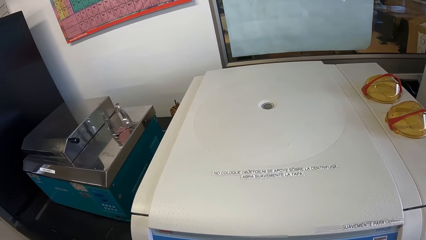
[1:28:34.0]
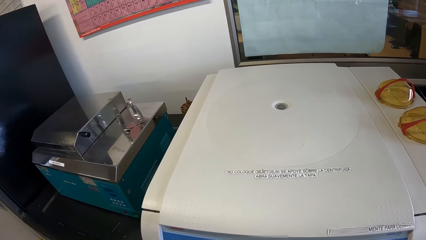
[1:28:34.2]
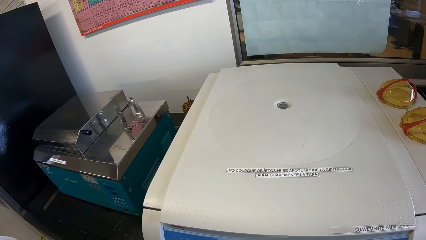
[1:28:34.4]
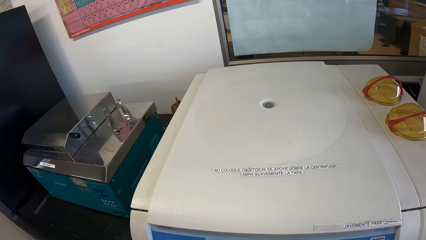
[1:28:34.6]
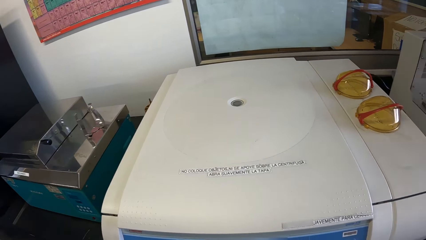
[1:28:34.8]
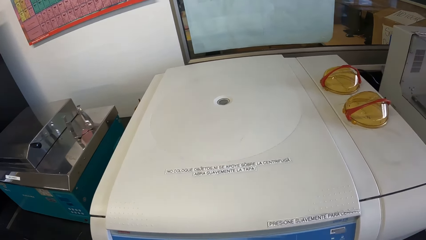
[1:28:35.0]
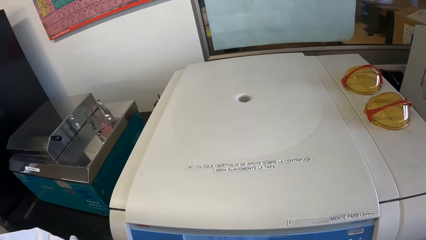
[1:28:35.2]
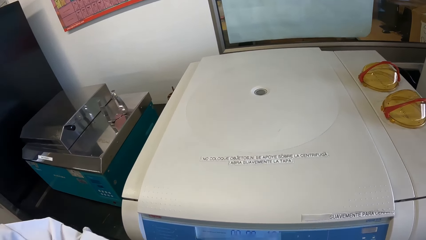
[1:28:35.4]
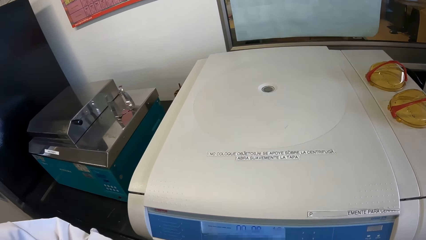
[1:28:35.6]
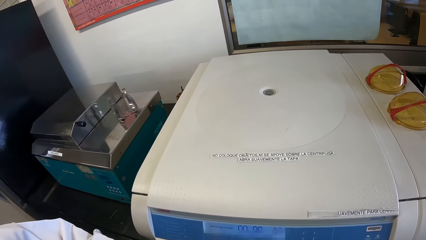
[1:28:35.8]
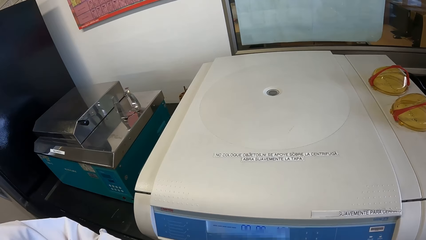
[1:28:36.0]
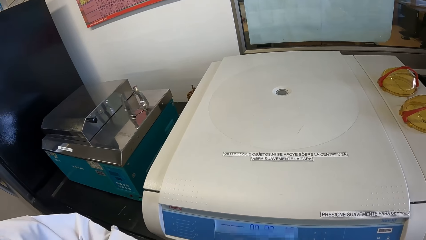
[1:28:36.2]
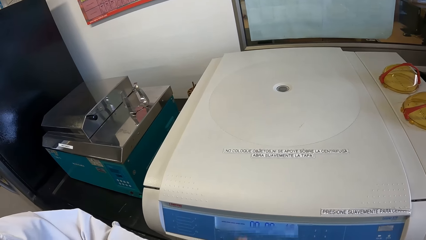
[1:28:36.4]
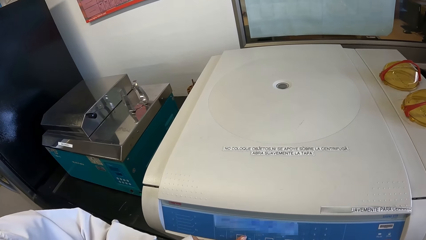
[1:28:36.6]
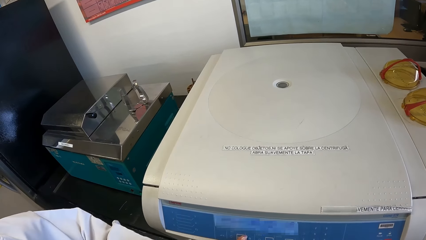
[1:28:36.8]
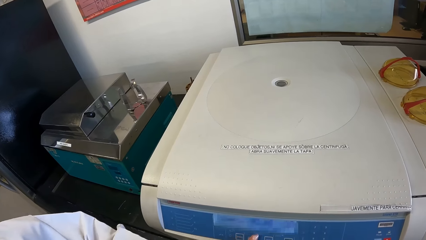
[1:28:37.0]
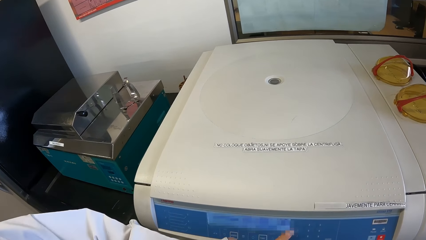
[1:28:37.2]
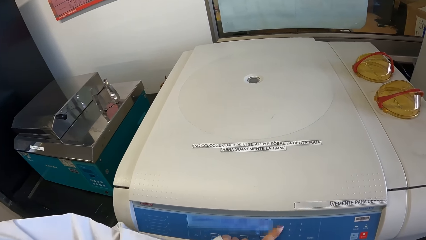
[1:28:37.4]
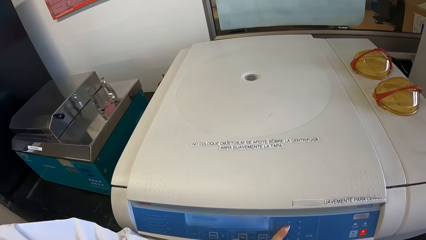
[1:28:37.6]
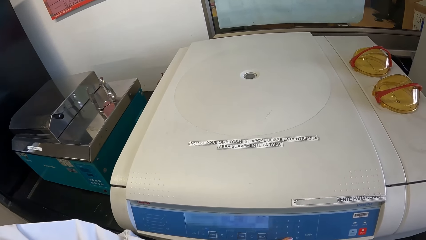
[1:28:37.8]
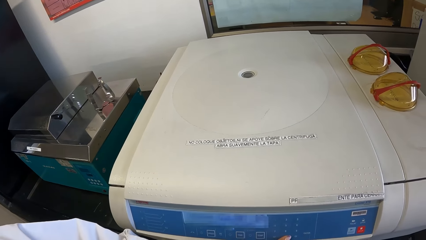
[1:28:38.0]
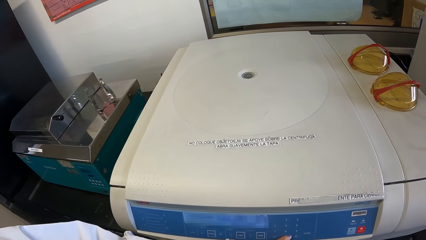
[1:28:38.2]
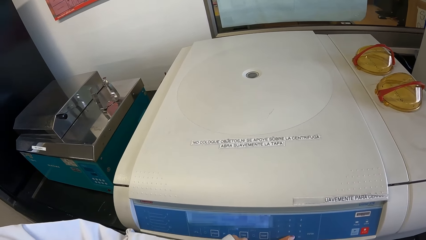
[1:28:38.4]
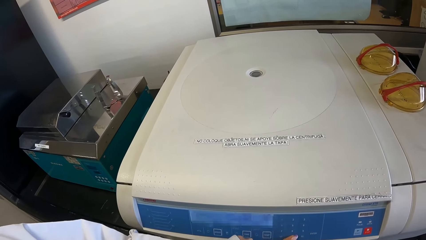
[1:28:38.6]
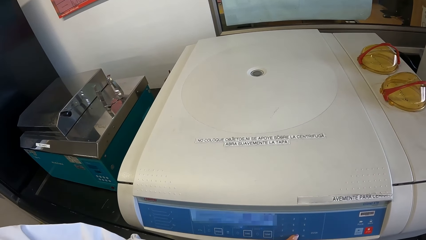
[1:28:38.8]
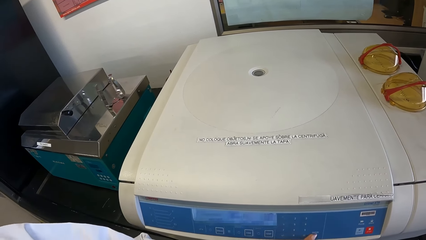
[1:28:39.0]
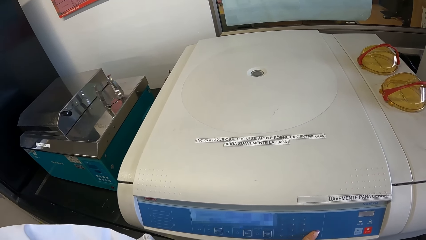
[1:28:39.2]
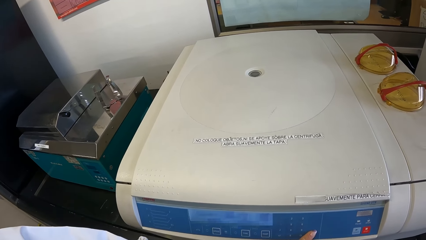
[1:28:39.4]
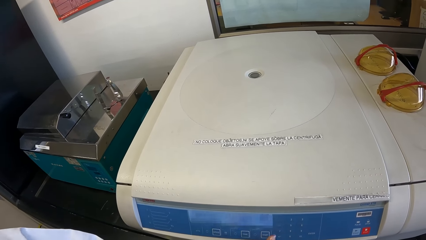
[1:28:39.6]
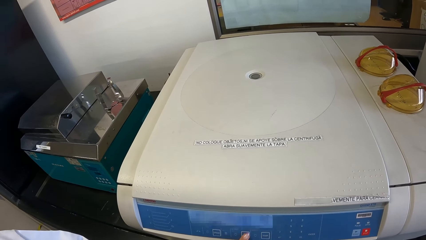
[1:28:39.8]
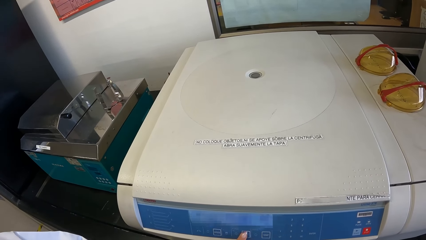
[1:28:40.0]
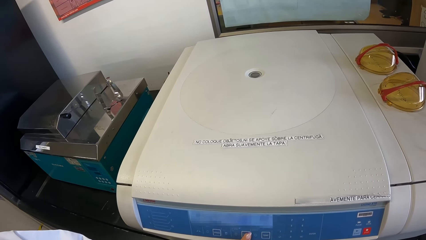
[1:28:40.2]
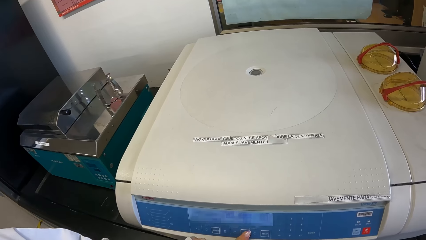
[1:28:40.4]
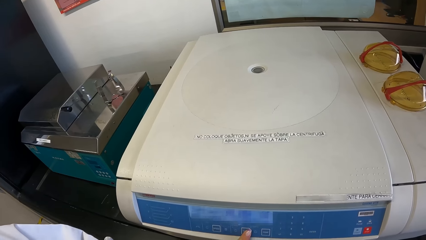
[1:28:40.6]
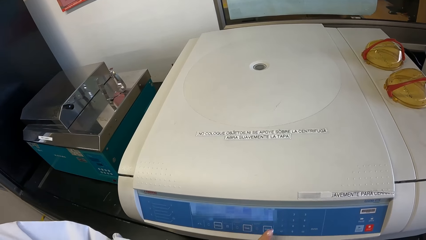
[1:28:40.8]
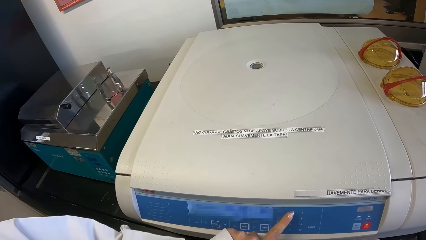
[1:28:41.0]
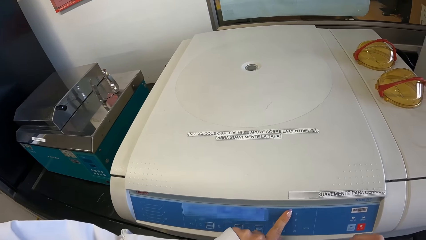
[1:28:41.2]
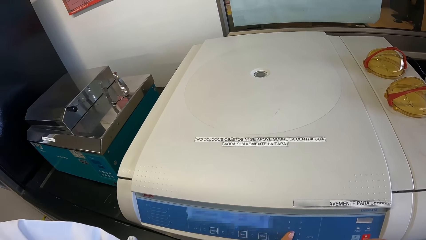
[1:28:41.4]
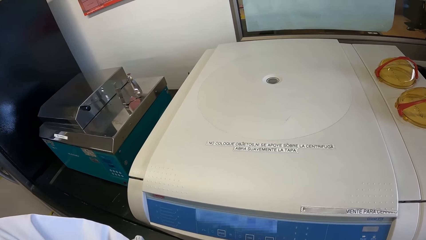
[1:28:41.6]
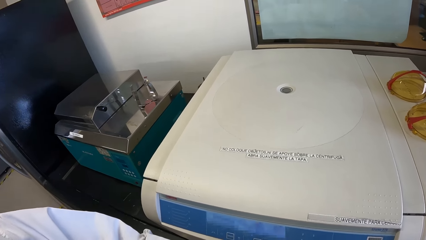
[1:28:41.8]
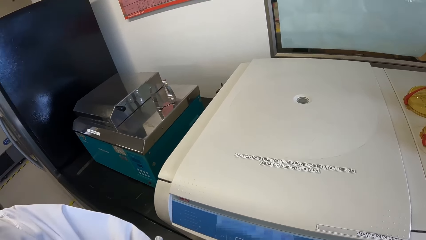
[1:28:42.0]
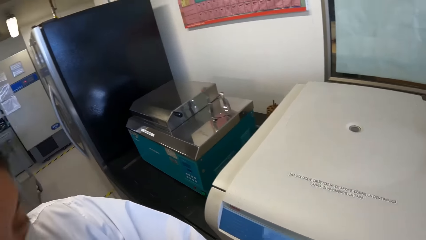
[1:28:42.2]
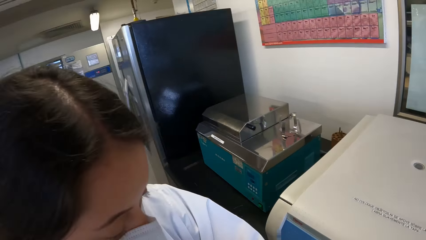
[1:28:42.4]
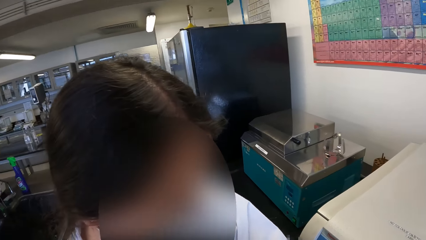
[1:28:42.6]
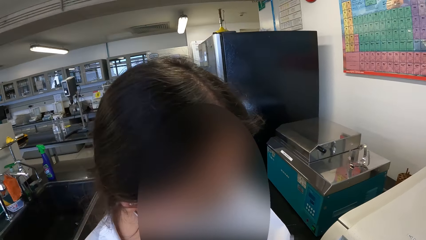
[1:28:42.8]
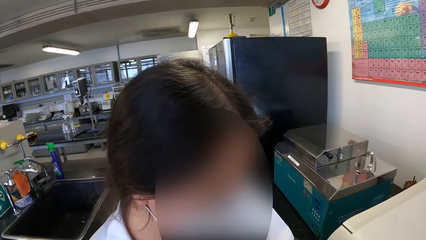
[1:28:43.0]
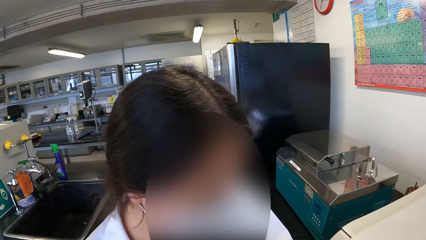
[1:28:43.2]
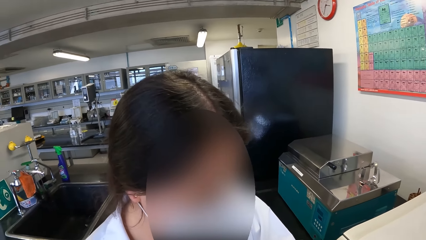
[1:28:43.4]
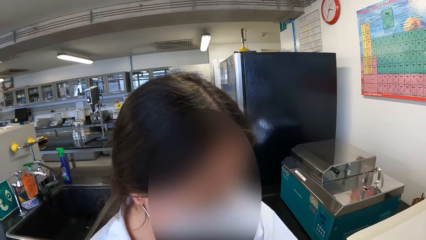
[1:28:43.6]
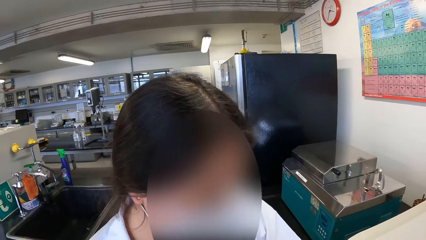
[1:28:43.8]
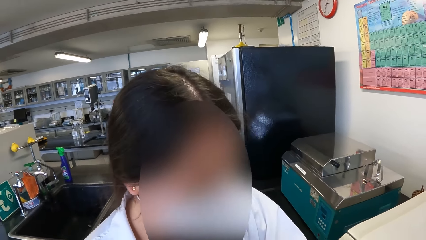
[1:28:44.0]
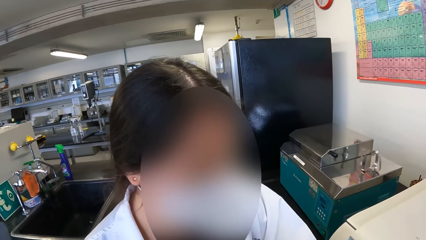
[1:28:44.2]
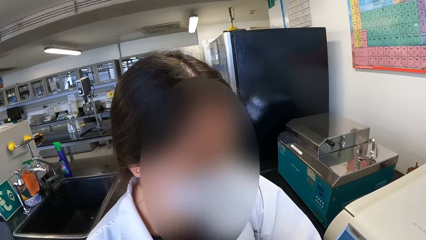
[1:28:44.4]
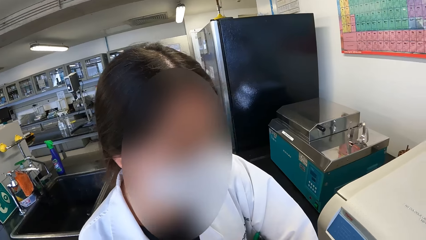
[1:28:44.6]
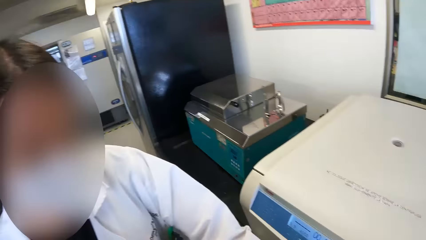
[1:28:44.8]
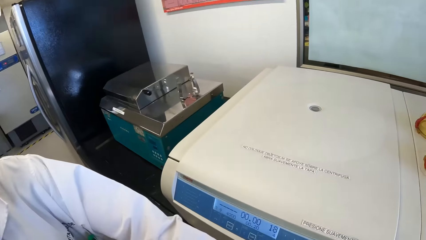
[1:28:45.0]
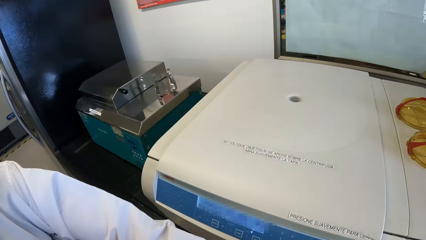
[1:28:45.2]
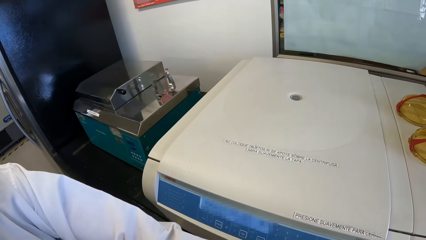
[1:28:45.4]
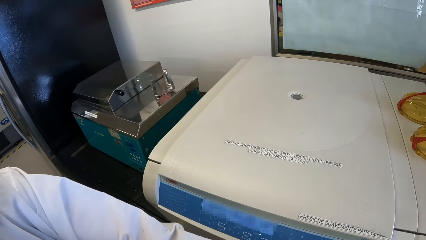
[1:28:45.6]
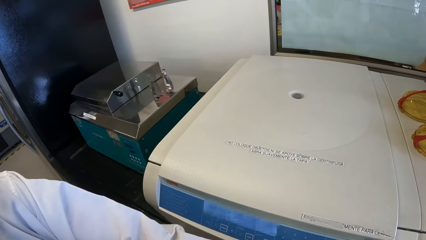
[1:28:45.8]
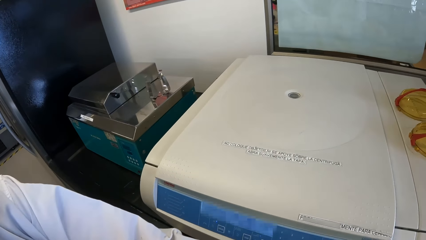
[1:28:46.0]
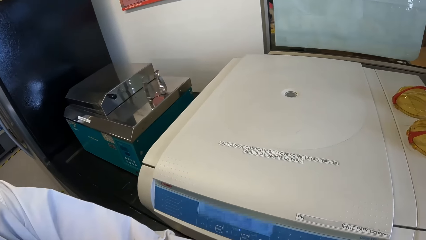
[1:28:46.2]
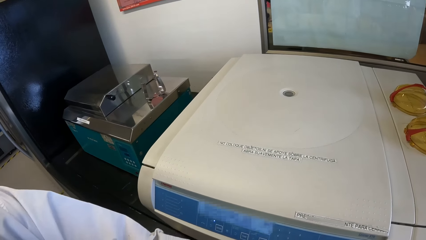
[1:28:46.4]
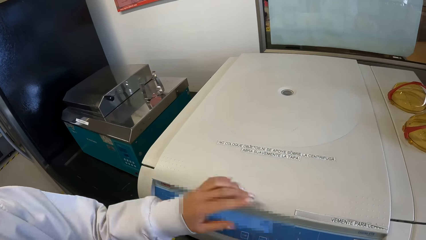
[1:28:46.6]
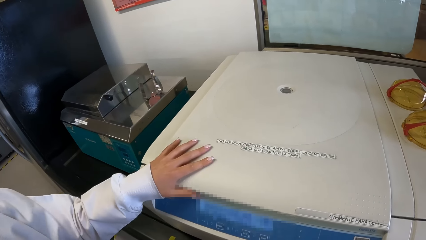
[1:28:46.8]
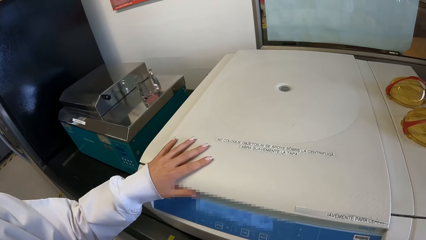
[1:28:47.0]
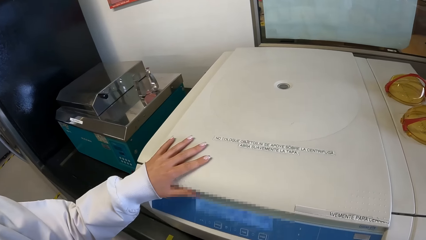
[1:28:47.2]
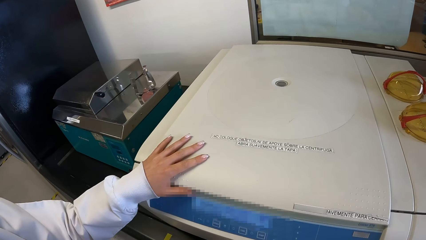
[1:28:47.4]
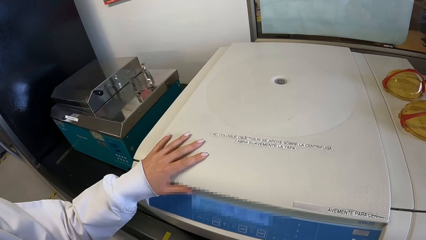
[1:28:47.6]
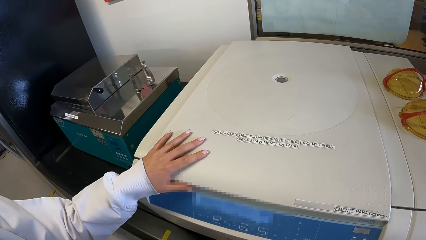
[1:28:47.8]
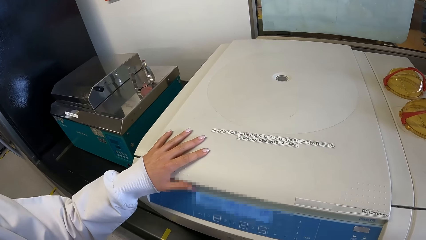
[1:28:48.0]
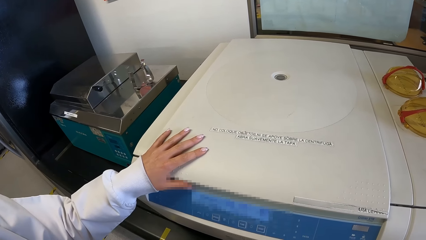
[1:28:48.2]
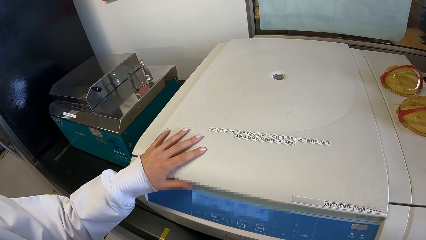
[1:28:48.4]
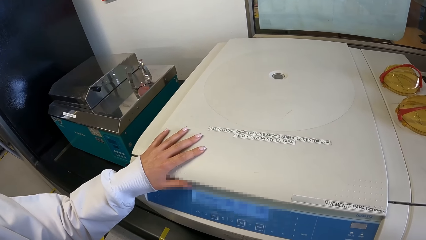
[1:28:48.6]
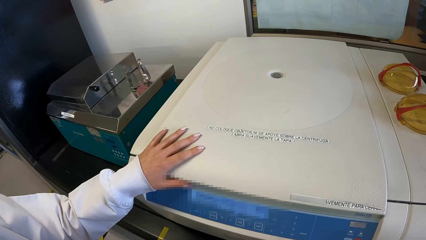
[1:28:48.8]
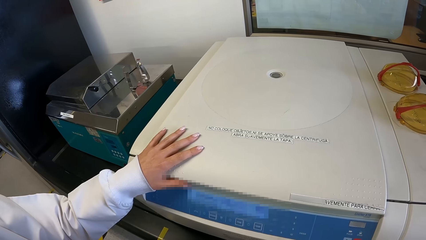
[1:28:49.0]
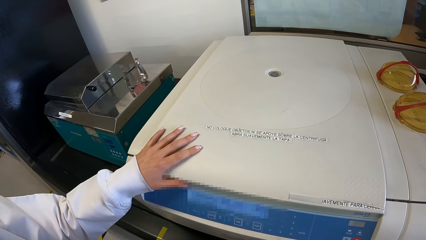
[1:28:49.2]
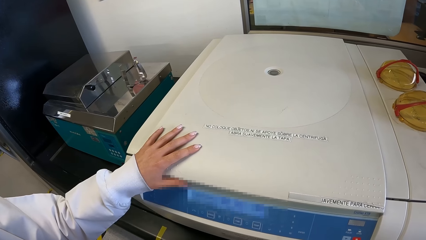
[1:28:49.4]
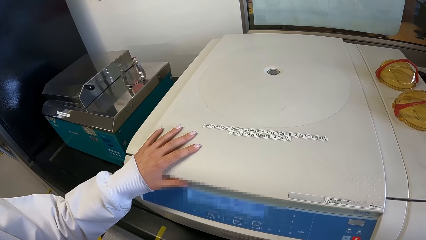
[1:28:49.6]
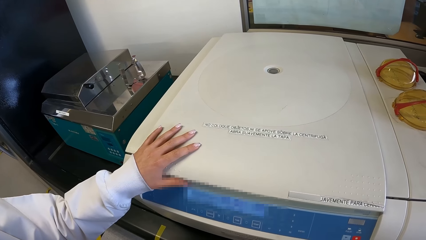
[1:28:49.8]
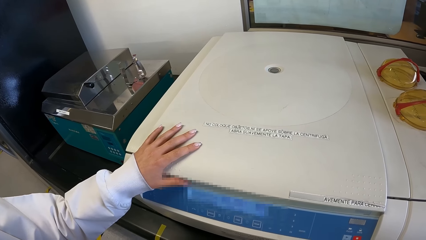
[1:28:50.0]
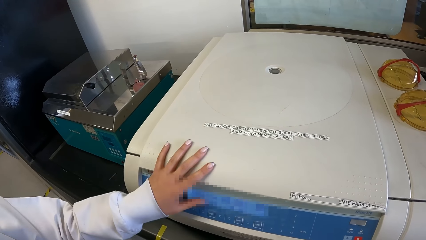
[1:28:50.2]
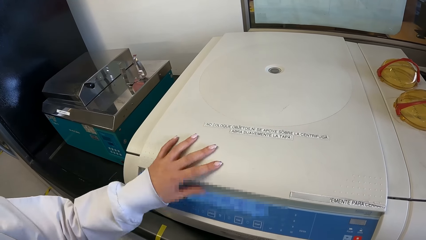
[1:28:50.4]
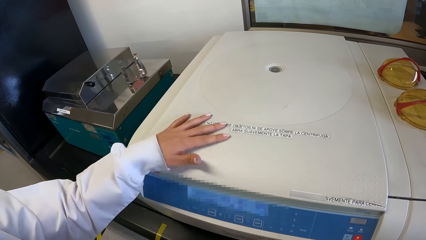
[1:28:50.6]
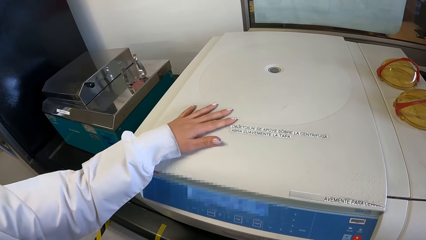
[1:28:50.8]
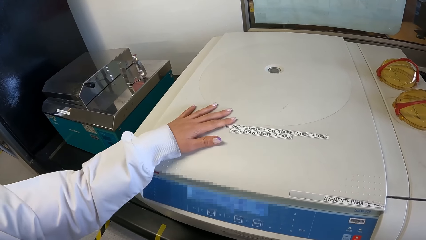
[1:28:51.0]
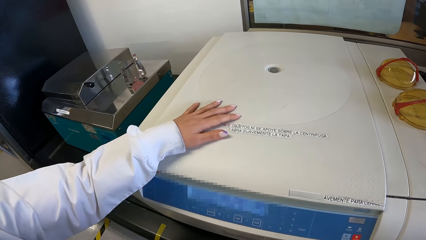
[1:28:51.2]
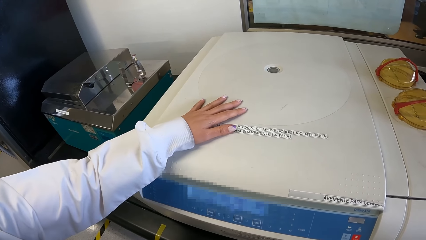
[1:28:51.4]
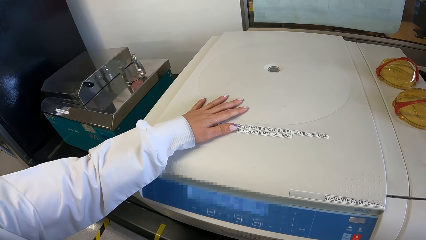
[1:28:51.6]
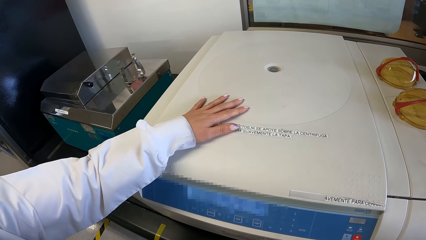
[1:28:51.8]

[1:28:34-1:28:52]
The camera wearer stares in the laboratory. A lady operates the centrifuge machine. The lady puts a hand on the centrifuge machine.
